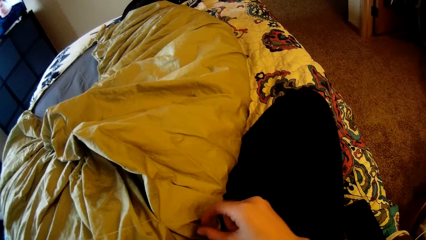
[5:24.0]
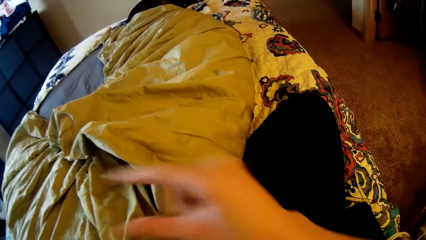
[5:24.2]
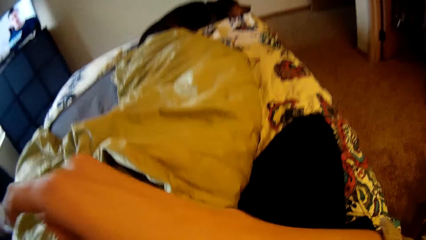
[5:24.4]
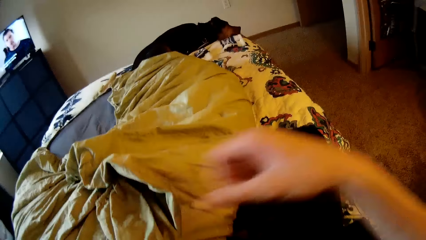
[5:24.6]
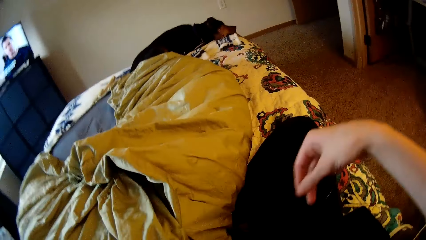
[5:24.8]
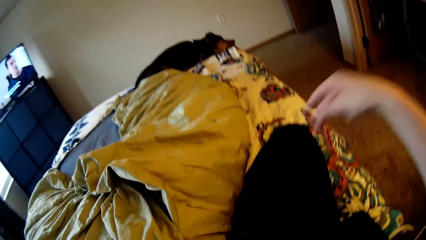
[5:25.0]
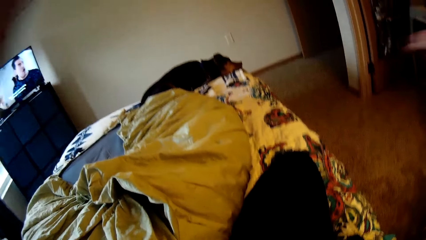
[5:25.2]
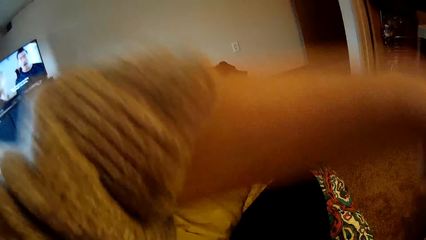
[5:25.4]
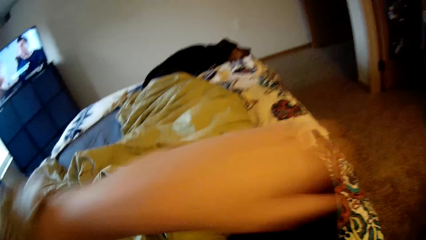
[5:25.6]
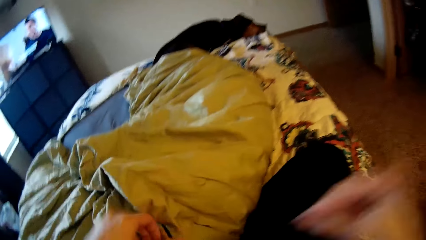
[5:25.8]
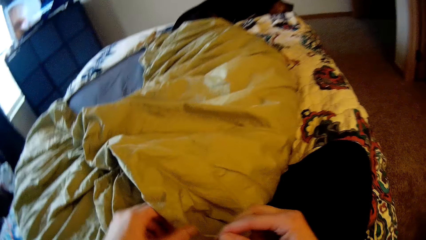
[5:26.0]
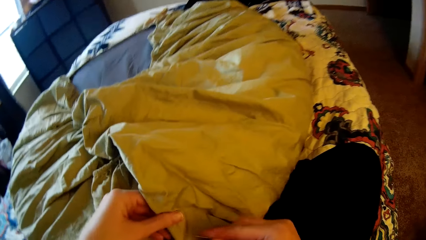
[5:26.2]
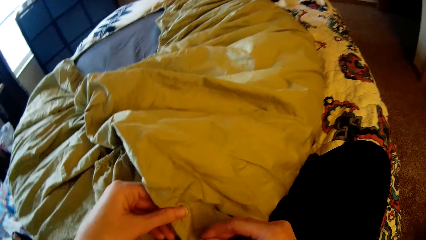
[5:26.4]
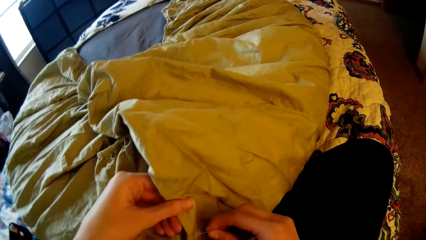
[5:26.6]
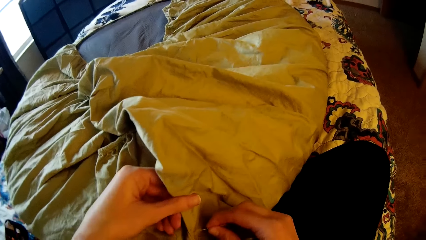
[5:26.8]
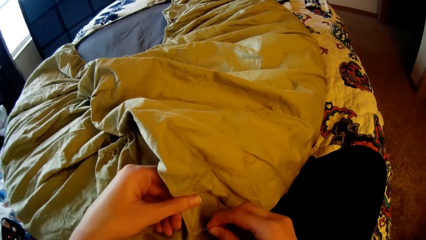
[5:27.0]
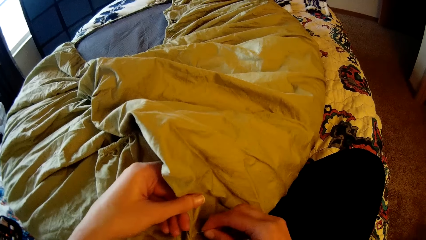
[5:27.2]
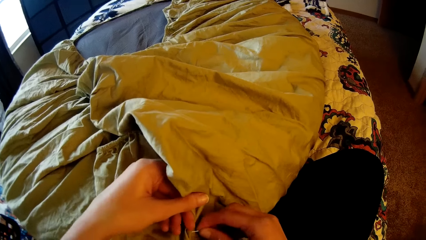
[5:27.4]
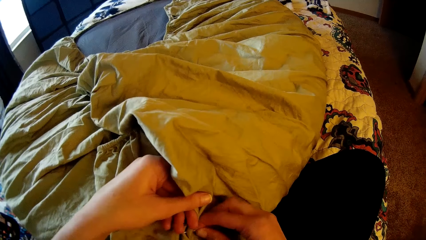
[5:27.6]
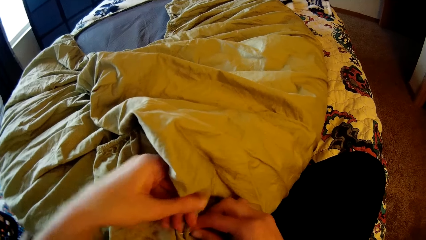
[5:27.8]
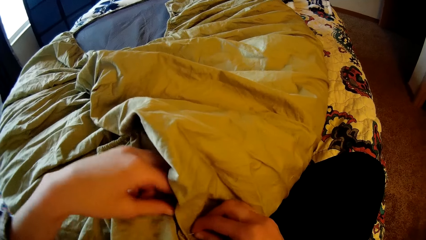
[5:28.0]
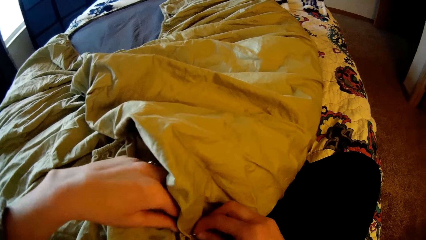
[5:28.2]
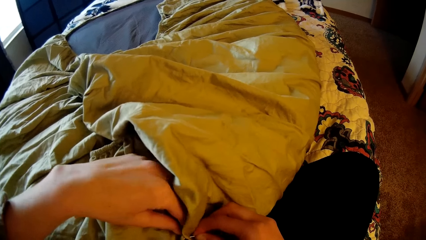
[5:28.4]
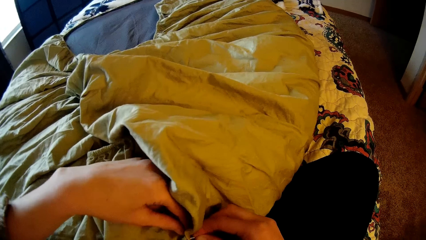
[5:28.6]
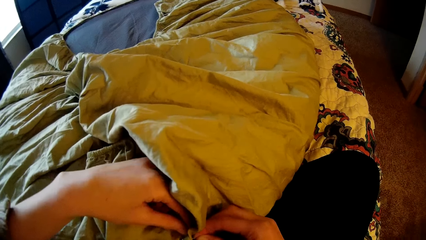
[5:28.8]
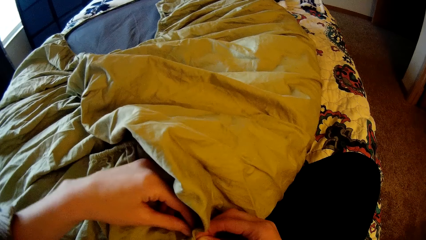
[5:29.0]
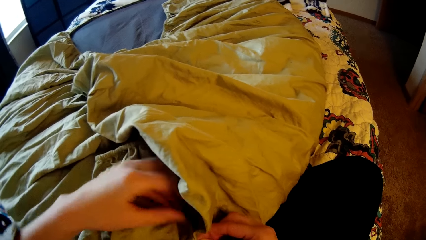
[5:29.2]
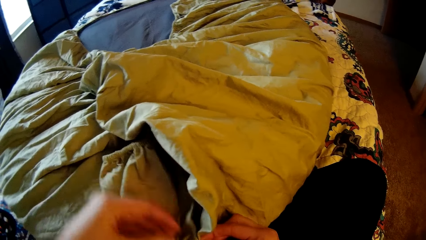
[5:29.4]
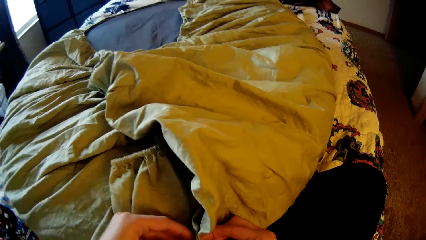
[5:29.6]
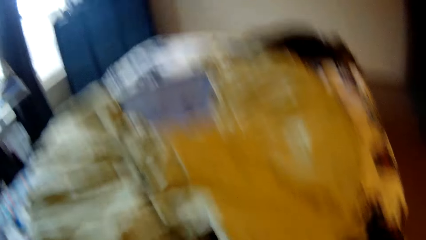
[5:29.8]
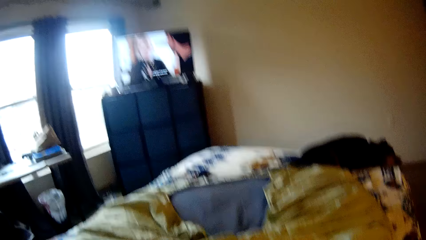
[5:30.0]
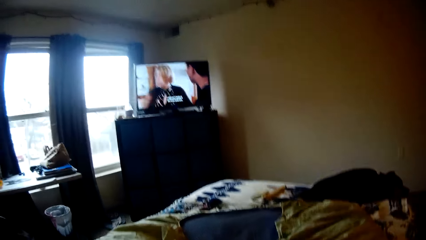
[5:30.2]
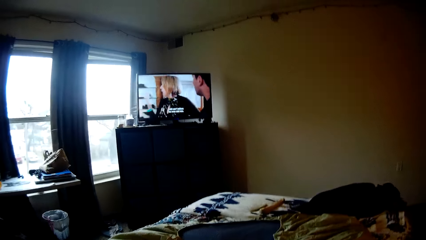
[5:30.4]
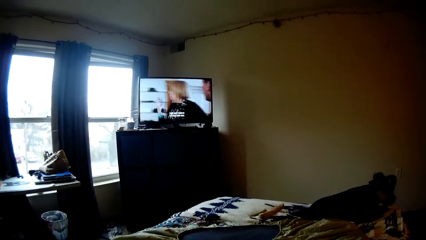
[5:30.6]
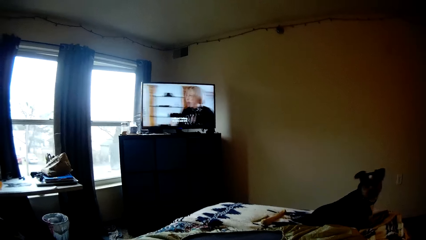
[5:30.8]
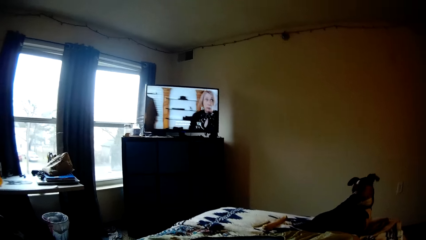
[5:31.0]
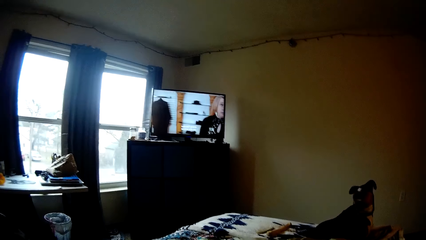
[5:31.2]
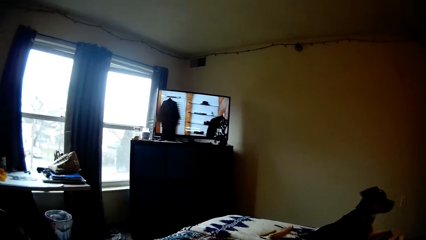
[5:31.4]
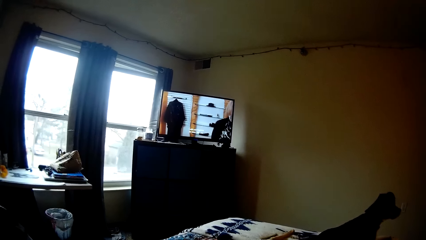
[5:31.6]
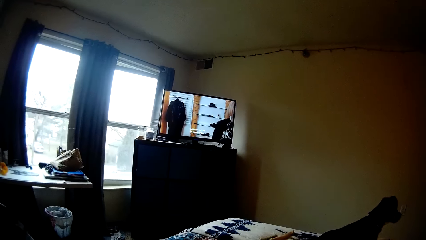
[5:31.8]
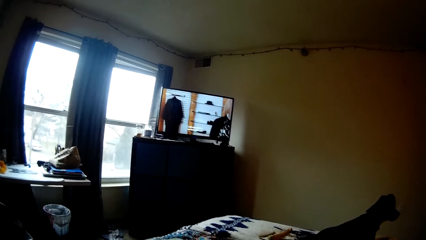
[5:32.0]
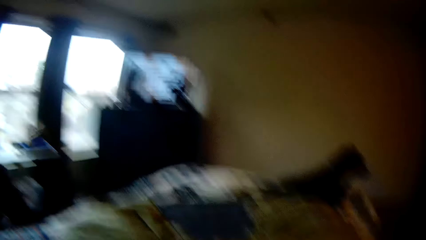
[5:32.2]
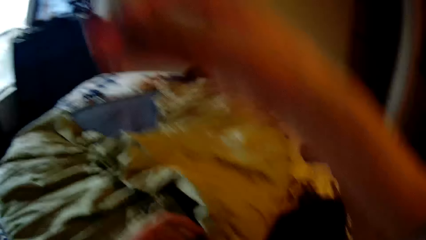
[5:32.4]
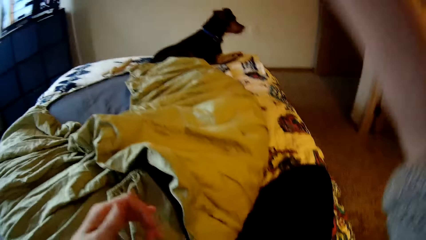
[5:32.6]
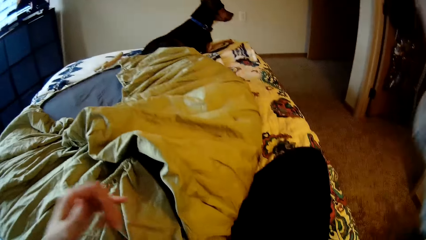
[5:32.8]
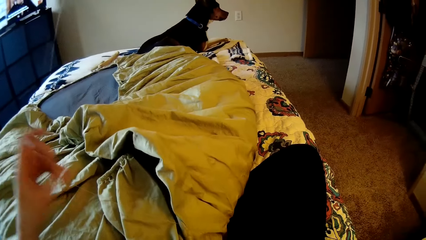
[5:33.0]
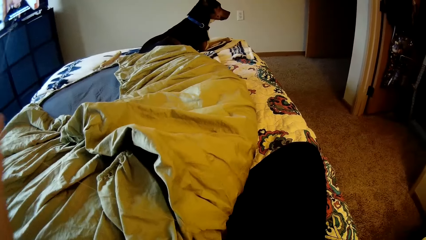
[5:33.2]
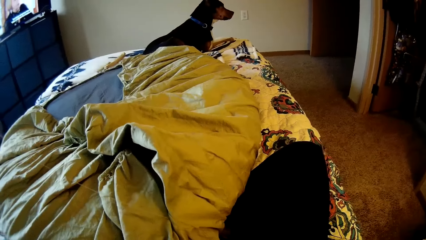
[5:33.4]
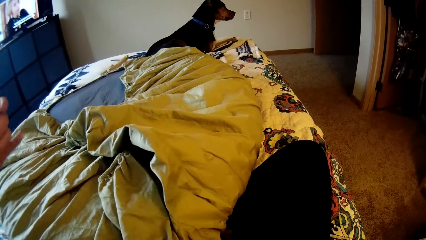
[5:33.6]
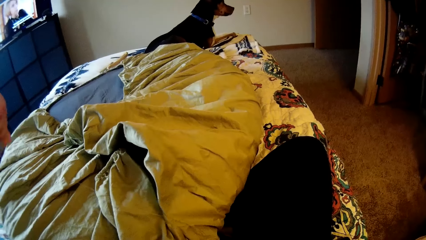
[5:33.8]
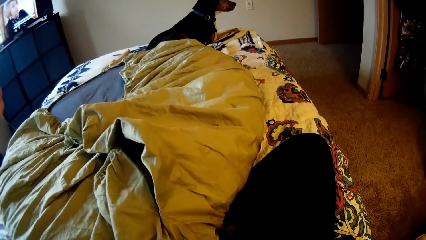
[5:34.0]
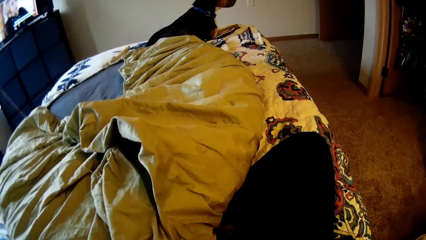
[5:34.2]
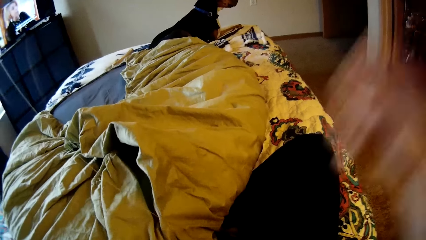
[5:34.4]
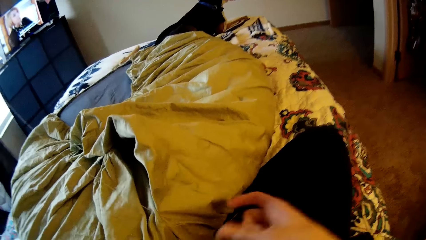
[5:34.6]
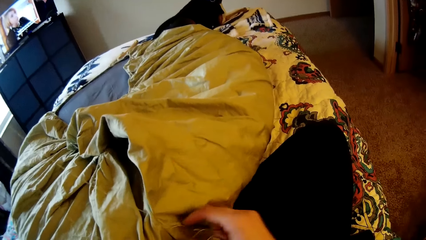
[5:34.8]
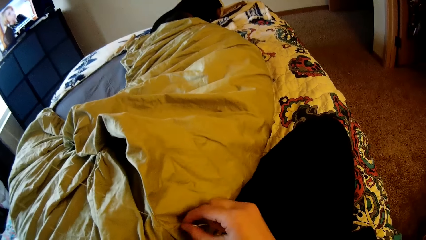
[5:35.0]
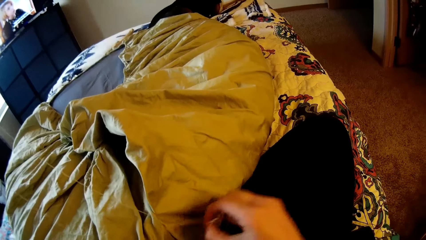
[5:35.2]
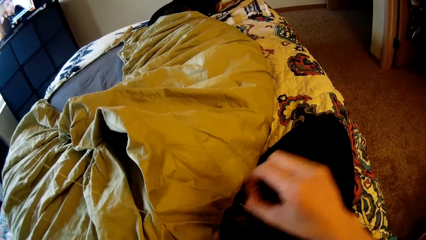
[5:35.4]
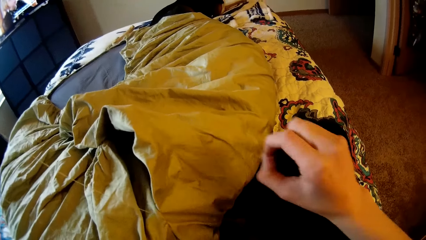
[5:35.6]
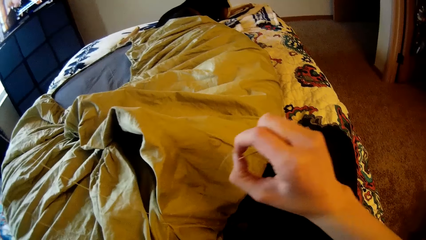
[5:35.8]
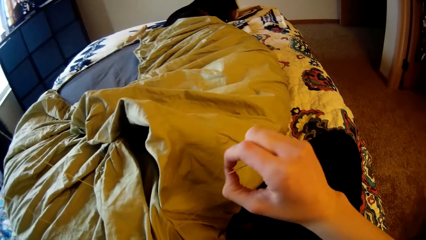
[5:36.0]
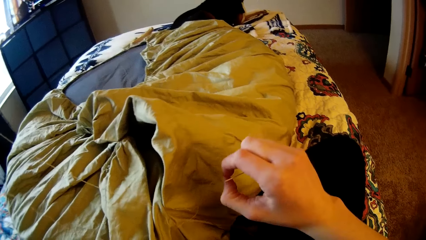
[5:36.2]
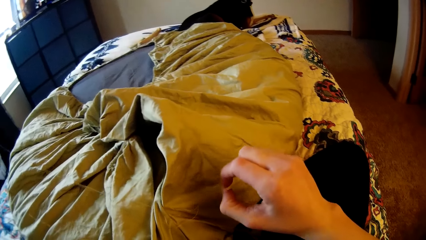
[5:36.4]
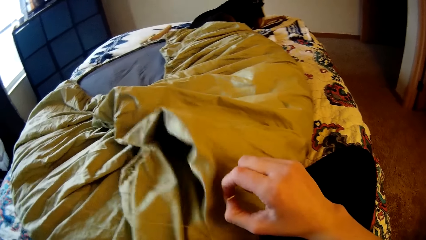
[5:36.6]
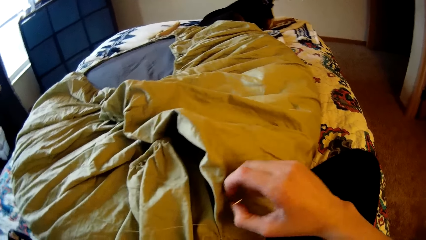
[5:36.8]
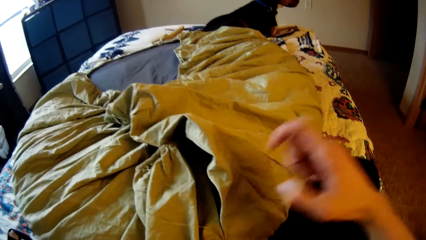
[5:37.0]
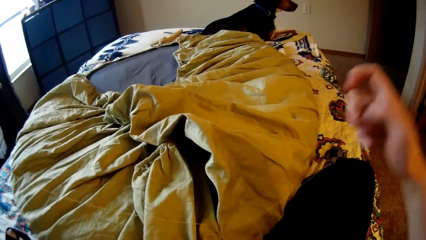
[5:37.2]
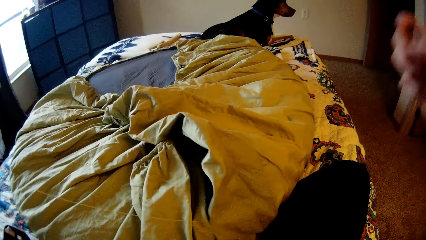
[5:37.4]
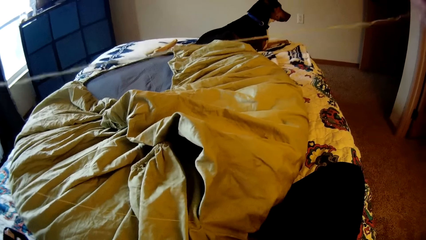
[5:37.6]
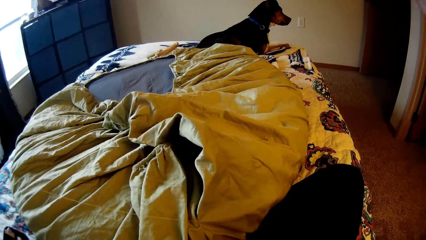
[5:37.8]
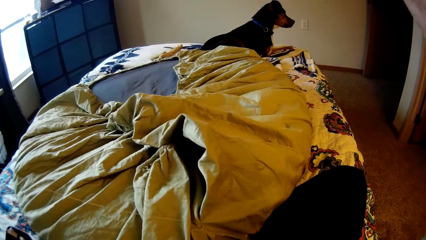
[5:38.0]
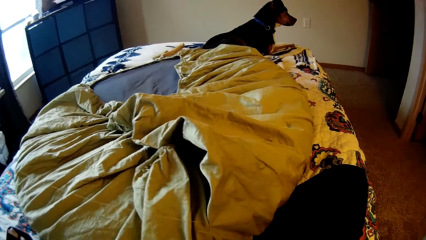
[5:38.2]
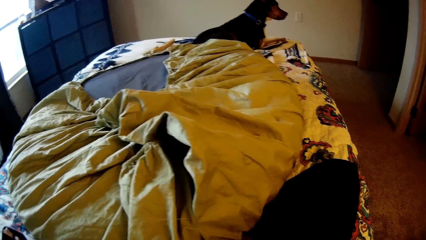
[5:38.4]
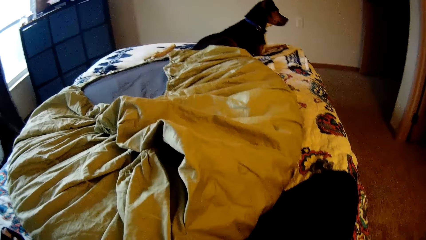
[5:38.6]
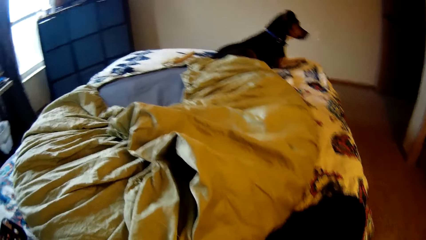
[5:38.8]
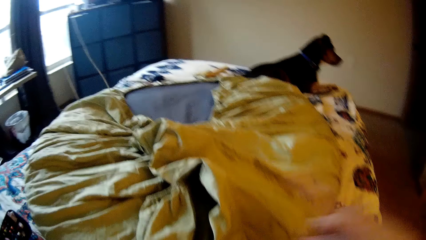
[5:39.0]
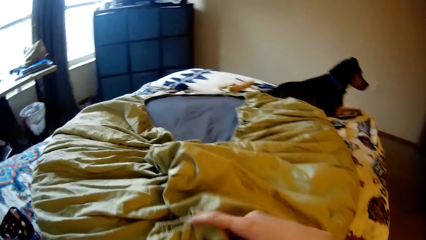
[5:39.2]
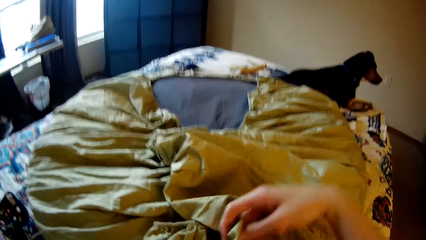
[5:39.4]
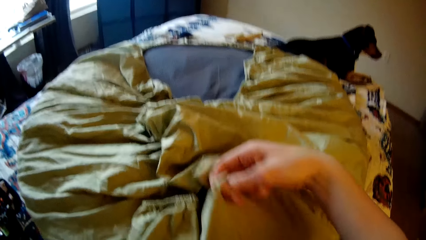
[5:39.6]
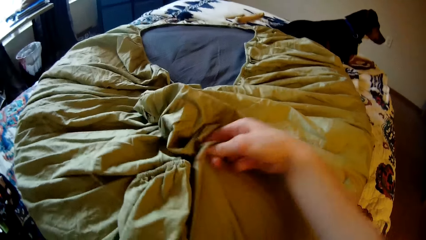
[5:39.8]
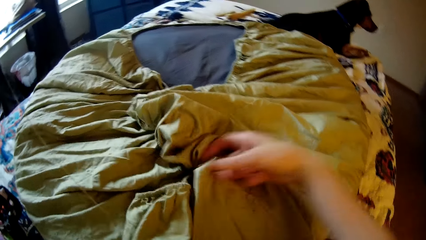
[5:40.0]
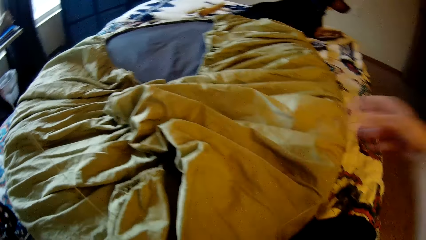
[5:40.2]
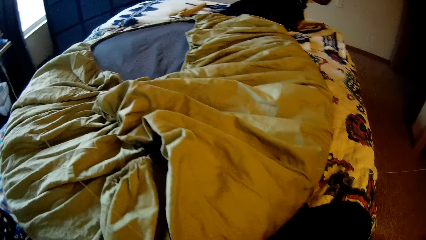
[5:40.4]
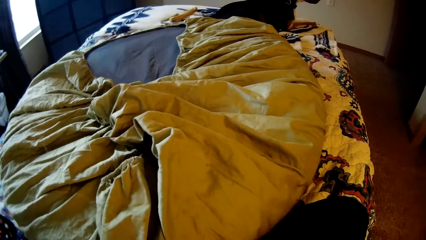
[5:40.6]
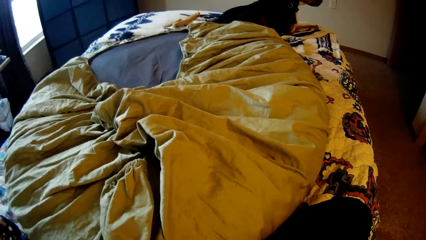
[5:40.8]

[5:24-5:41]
The camera wearer knits the bedsheet with the sewing needle. She looks up at the television. The dog looks around. The camera wearer strengthens the sewing thread. She adjusts the bean bag with her right hand.
